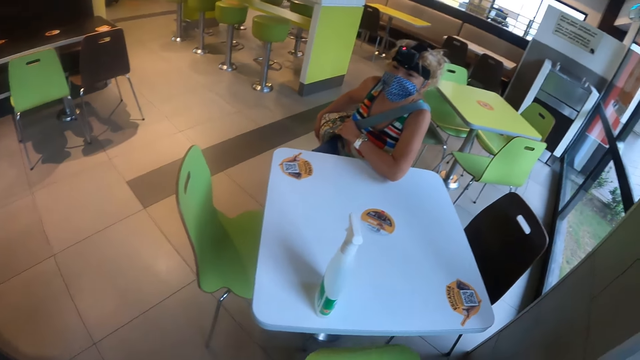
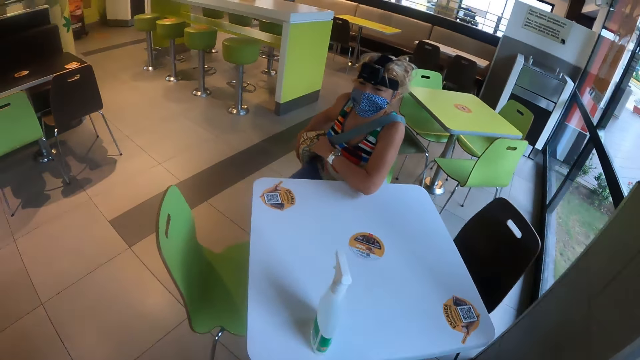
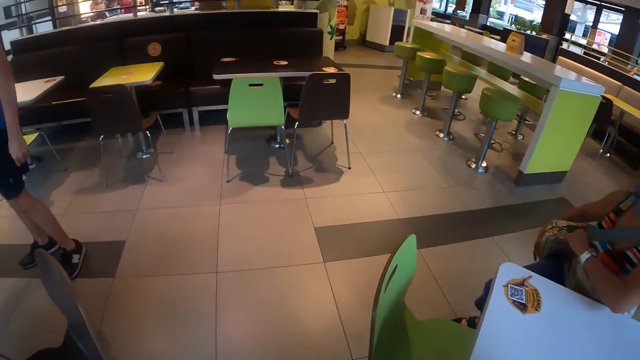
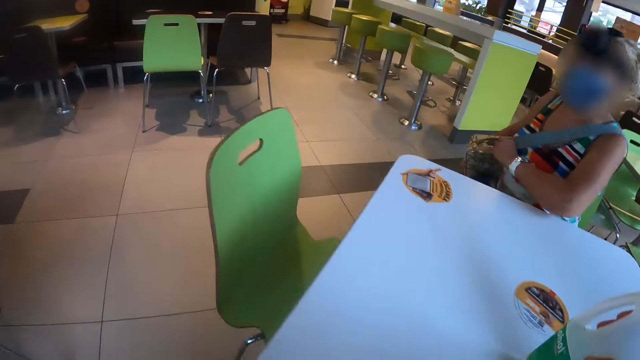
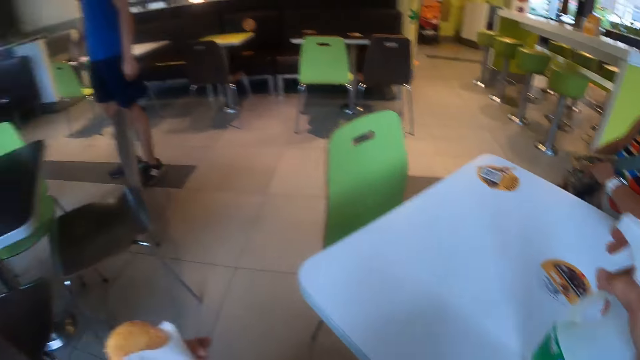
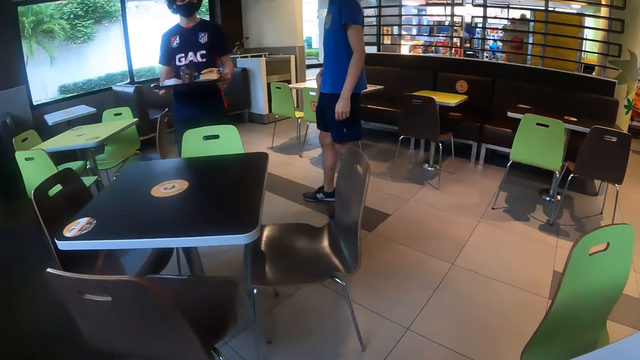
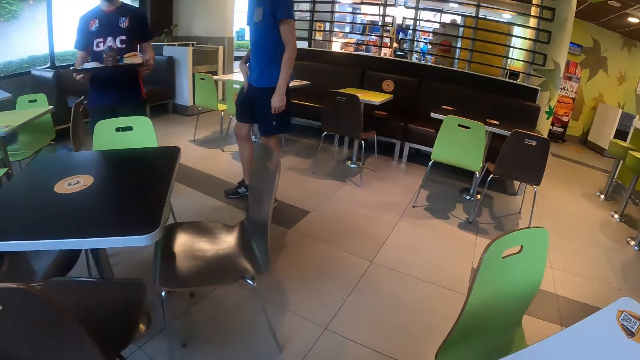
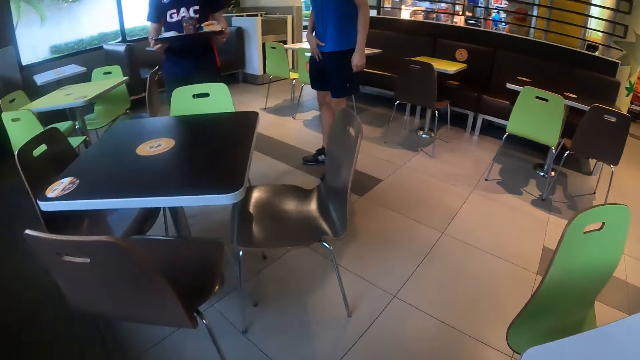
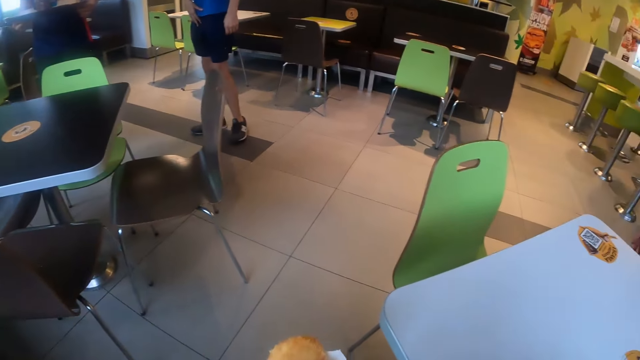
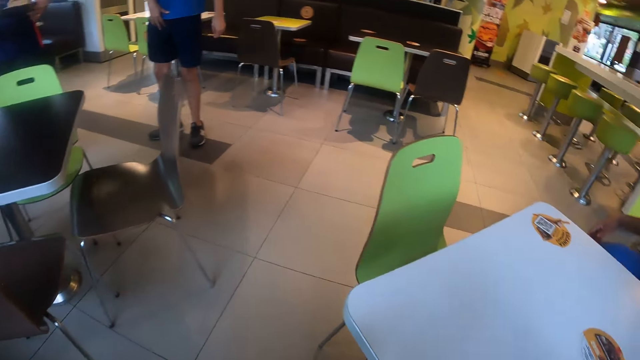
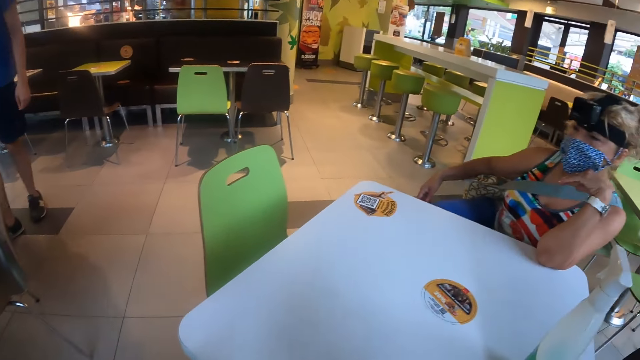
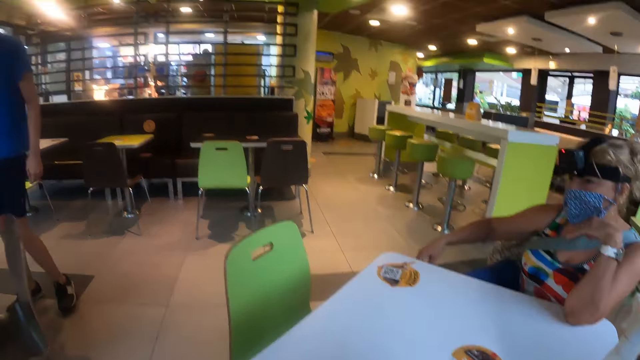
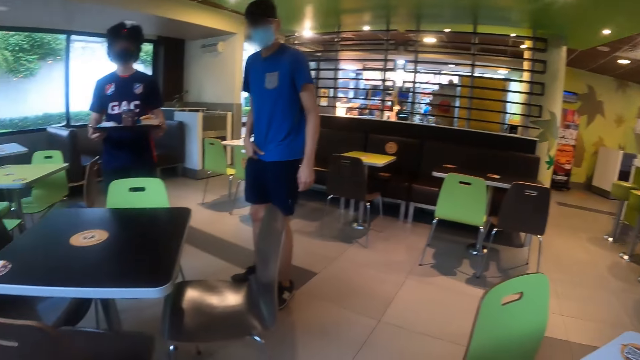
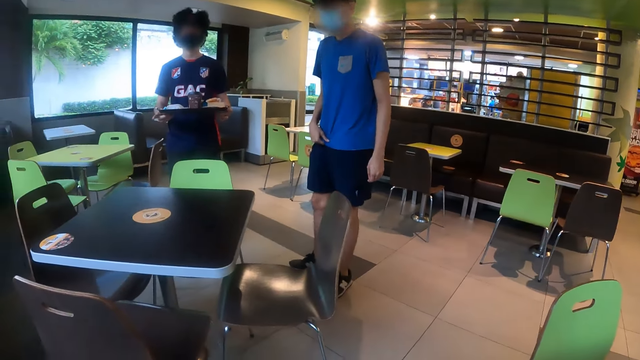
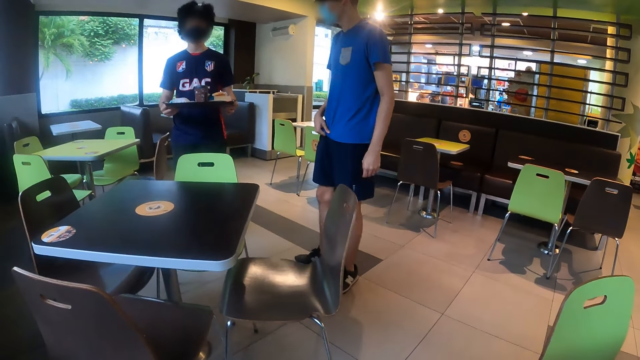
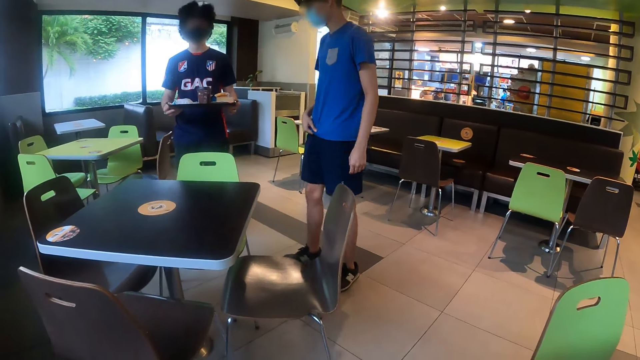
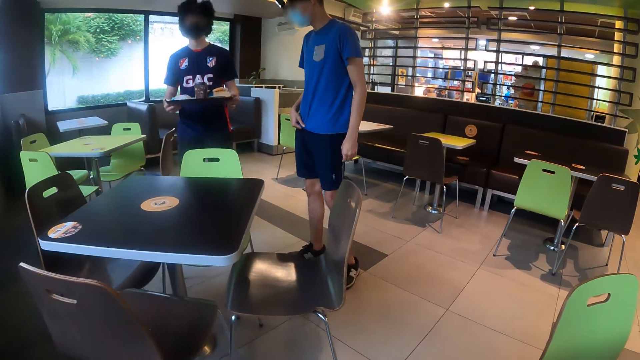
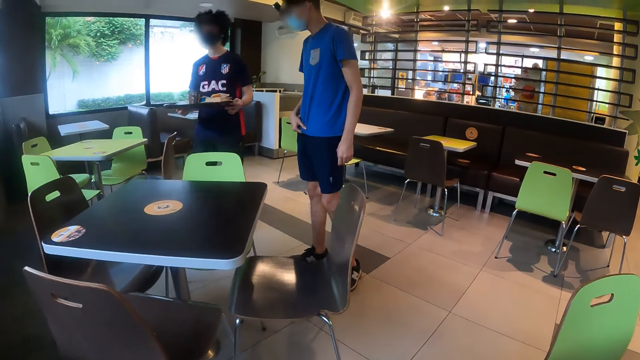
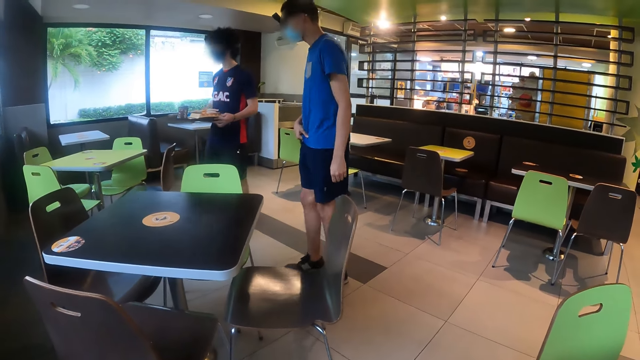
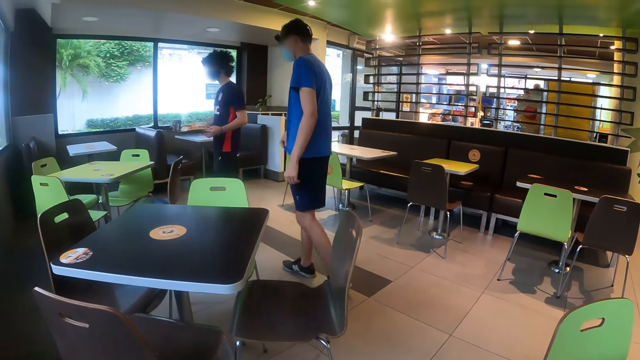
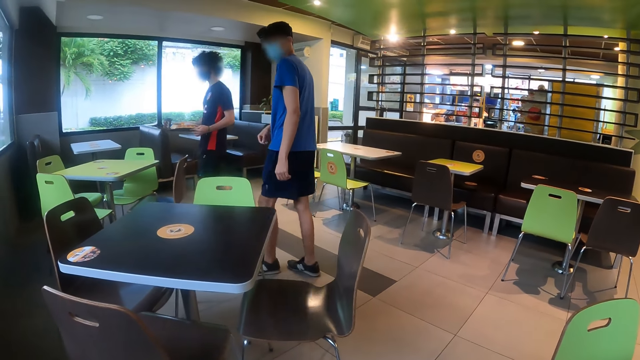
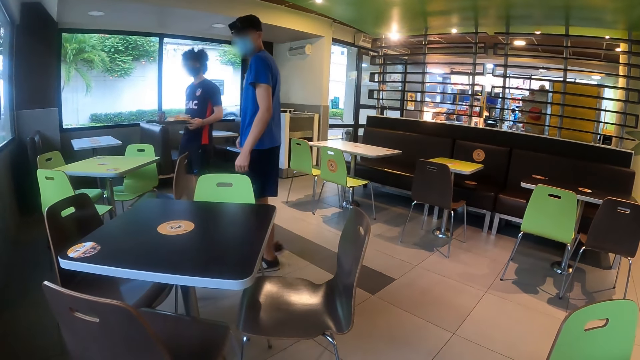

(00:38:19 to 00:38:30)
The camera wearer moves towards the table. They sit on the chair, pick up the spray bottle, and stare at a man and another man. The men walk towards another table.

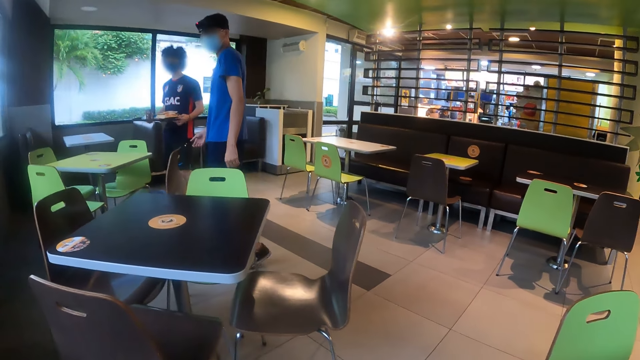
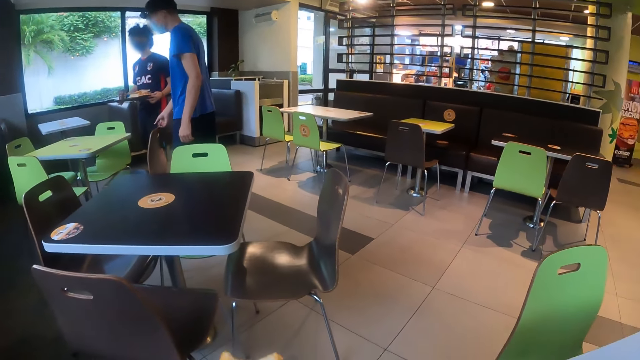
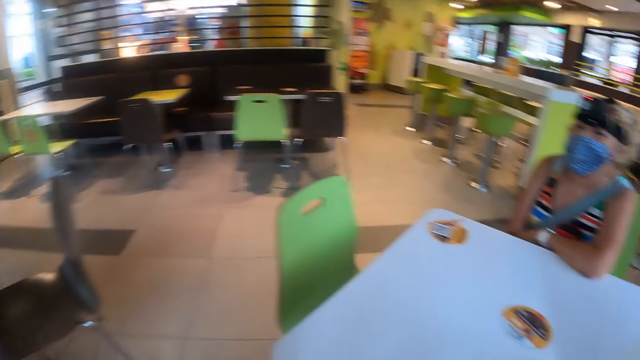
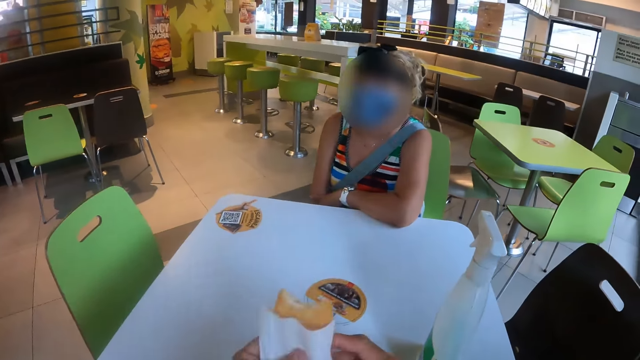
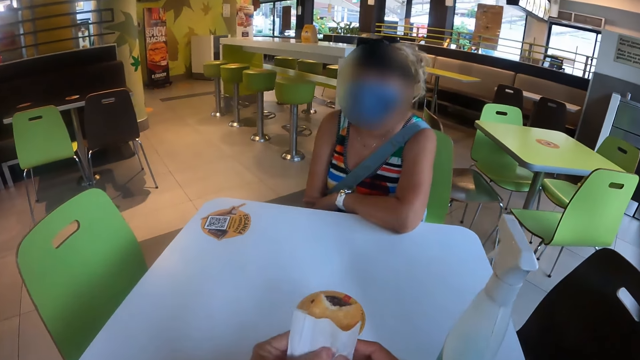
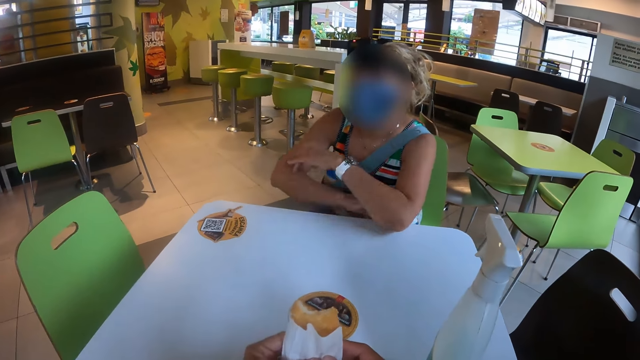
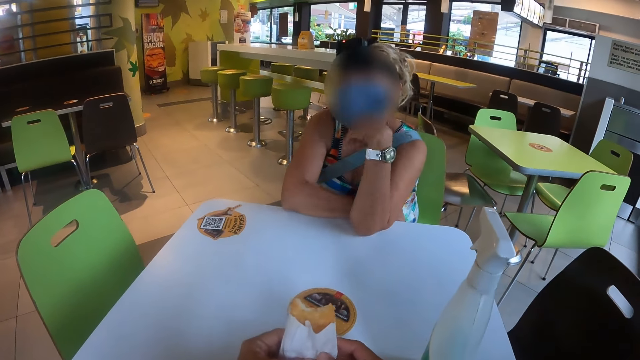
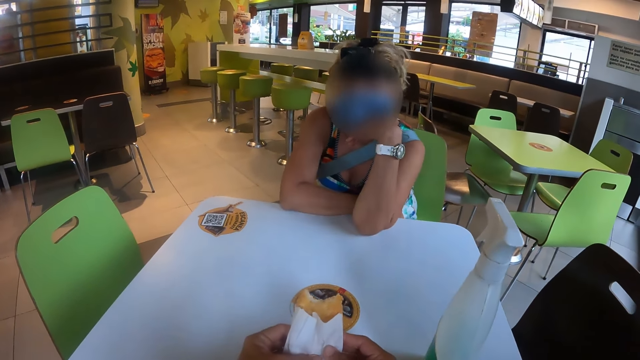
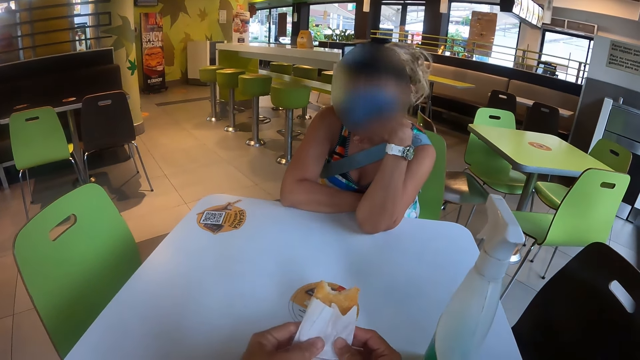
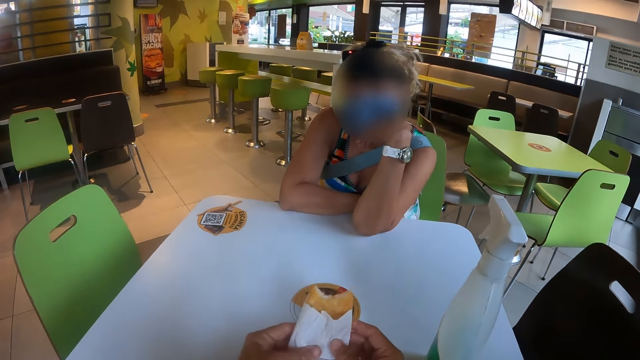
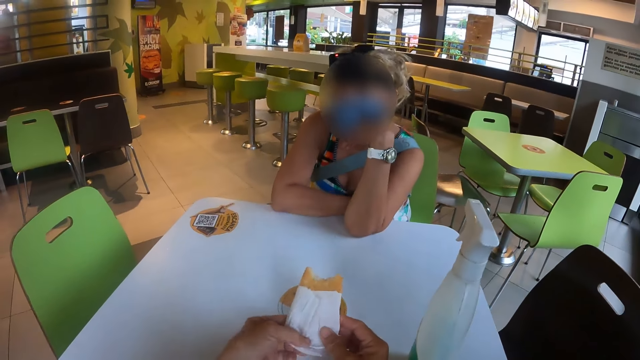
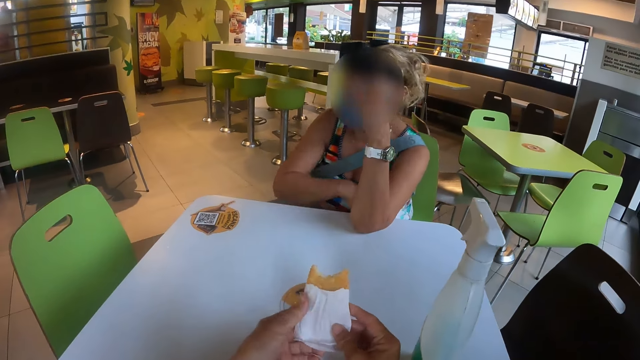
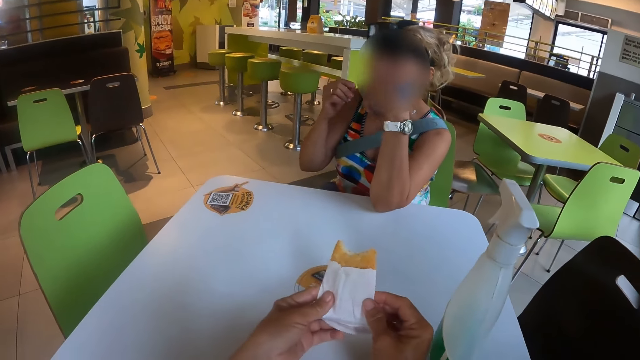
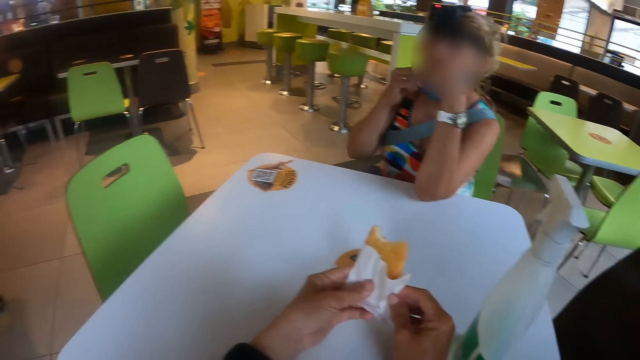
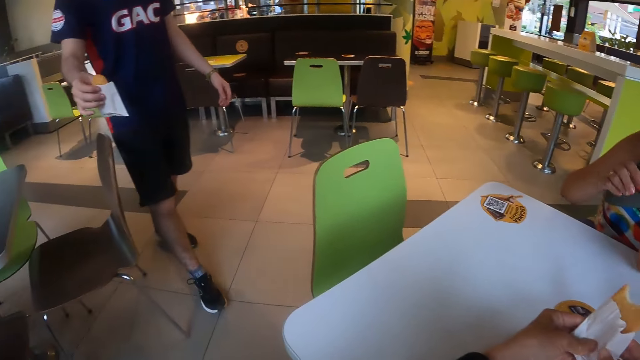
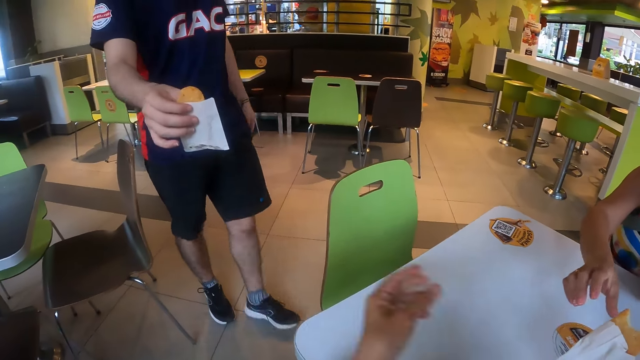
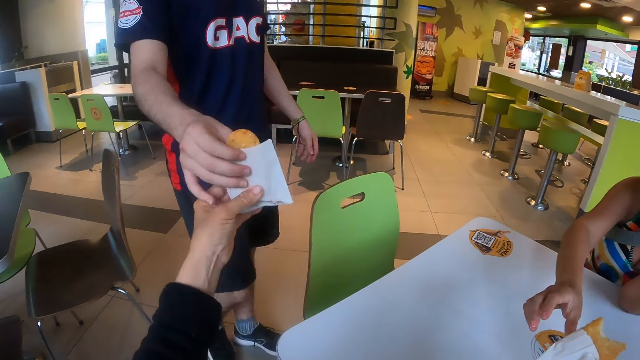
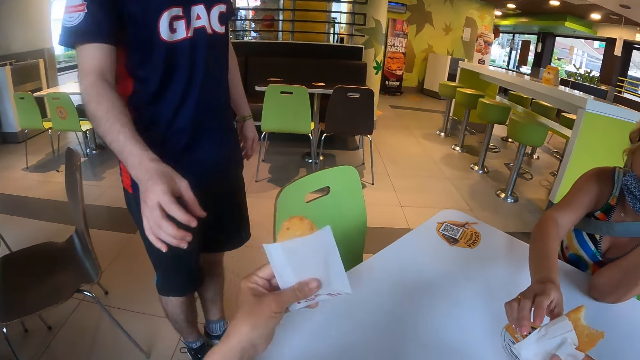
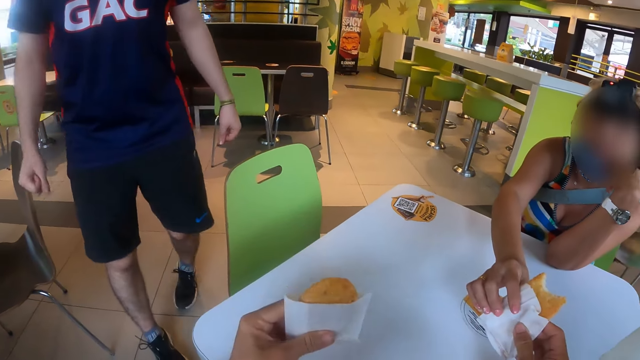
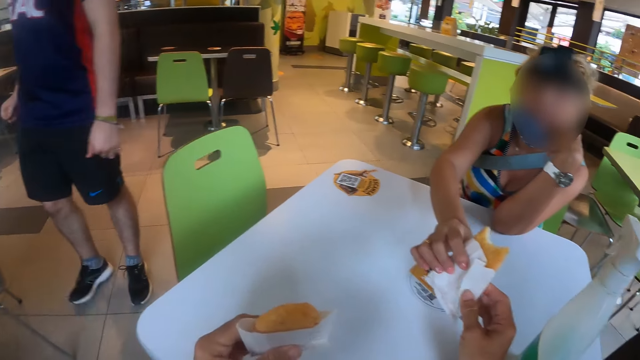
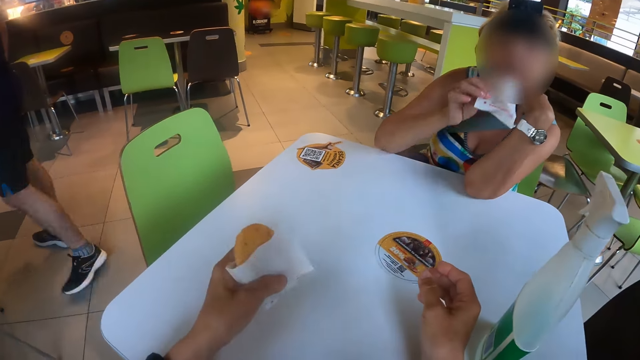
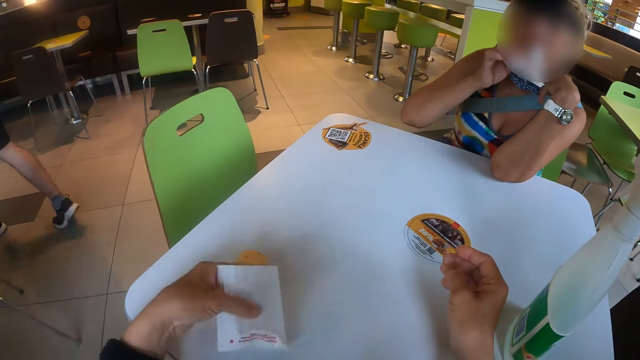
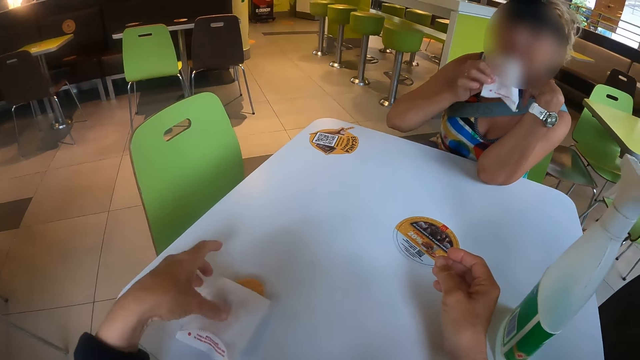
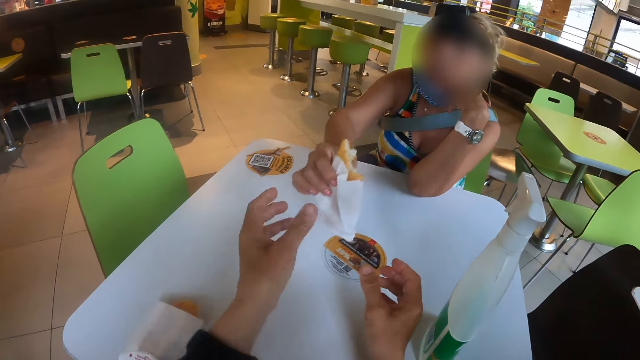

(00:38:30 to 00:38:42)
The camera wearer turns towards a woman. They hold the snack with both hands. They interact with the woman. The woman pulls down her face mask. A man walks towards the camera wearer. The camera wearer takes the bun or snack from the man. The woman takes the bun from the camera wearer. The woman eats the bun. The camera wearer places the bun on the table.
